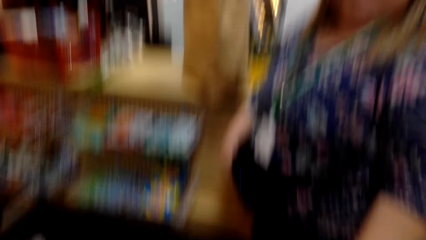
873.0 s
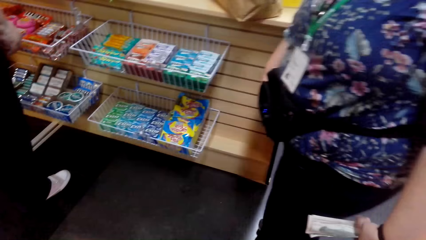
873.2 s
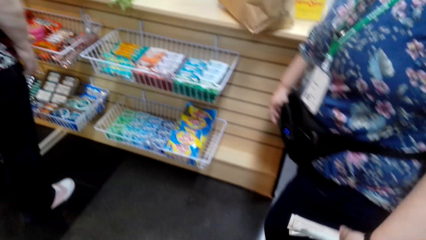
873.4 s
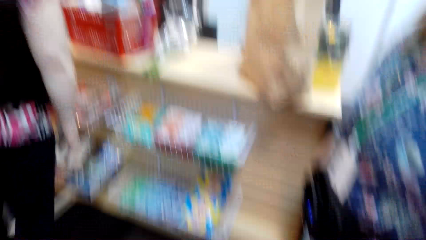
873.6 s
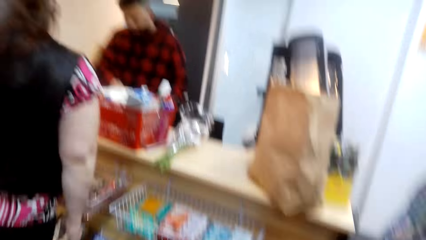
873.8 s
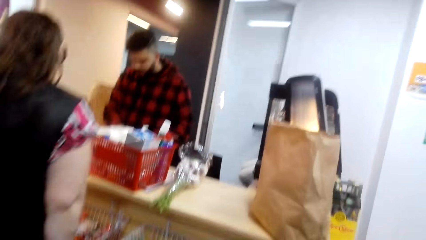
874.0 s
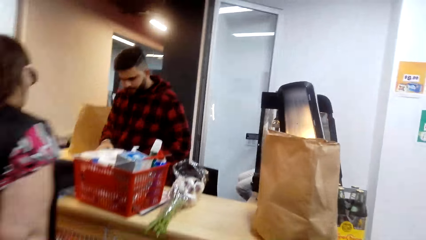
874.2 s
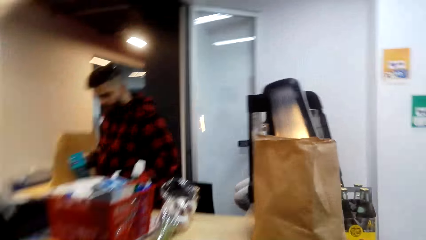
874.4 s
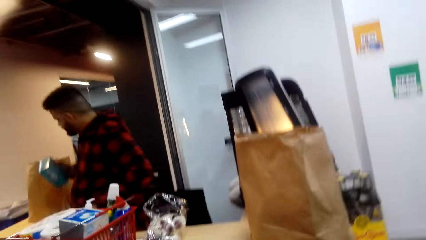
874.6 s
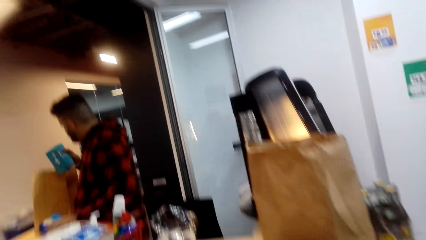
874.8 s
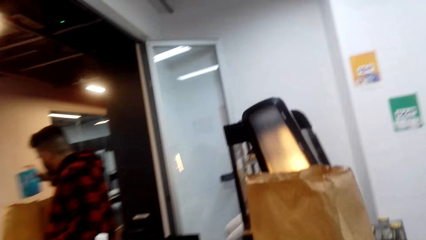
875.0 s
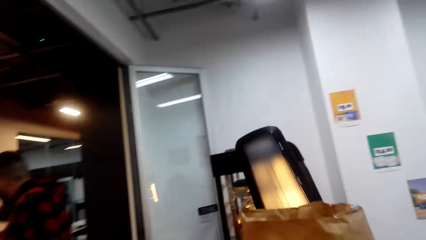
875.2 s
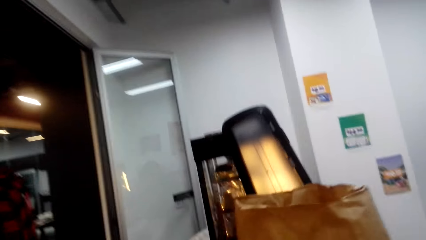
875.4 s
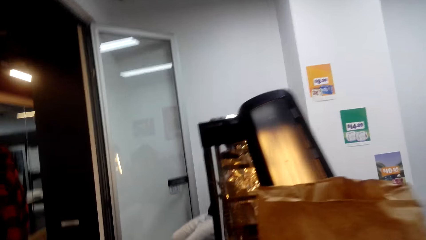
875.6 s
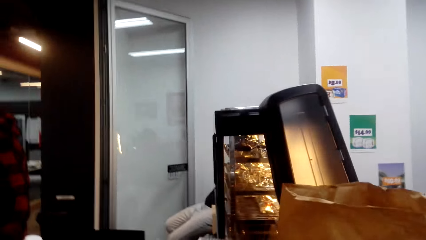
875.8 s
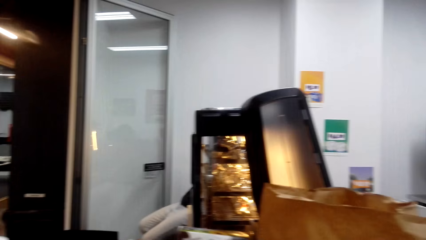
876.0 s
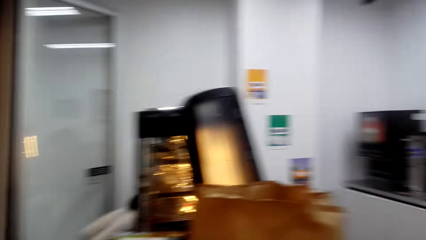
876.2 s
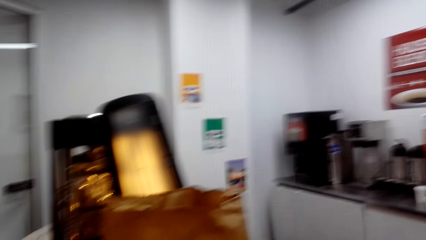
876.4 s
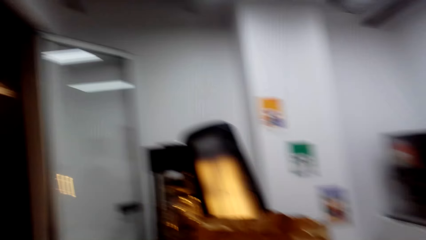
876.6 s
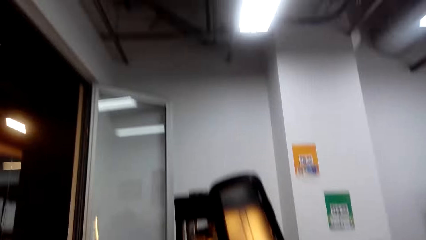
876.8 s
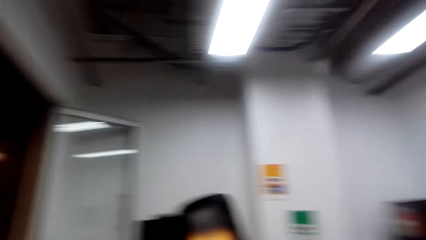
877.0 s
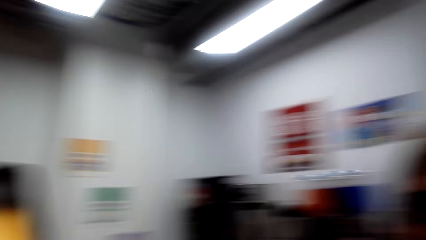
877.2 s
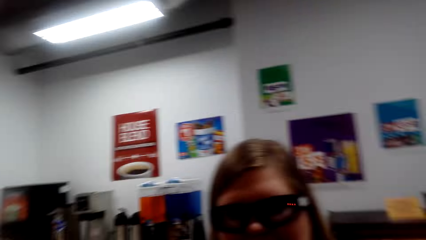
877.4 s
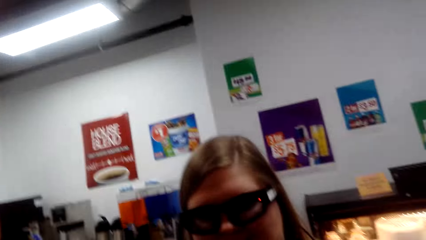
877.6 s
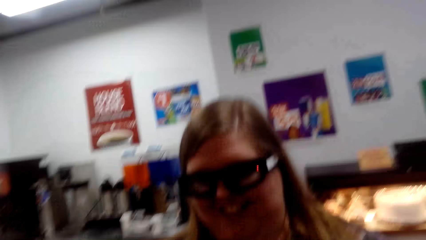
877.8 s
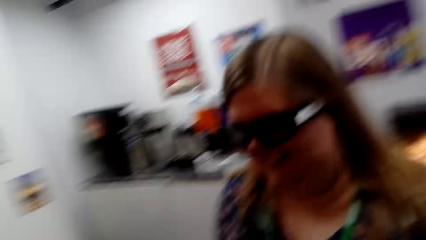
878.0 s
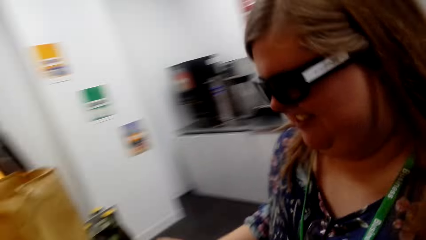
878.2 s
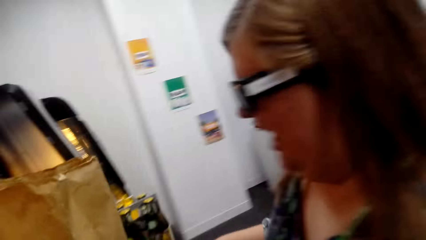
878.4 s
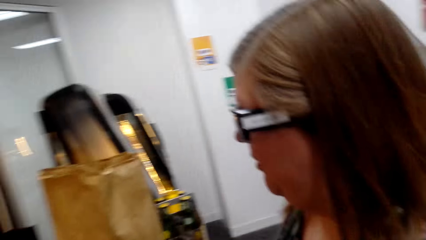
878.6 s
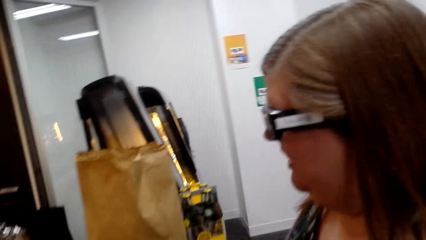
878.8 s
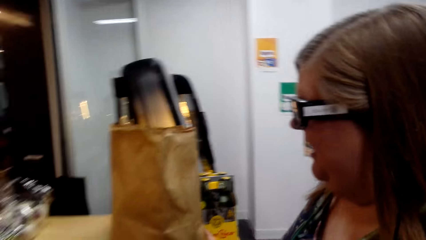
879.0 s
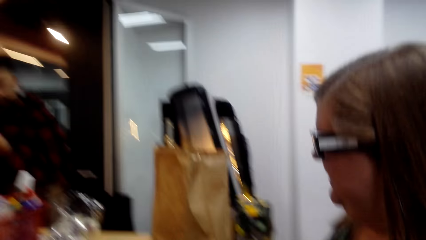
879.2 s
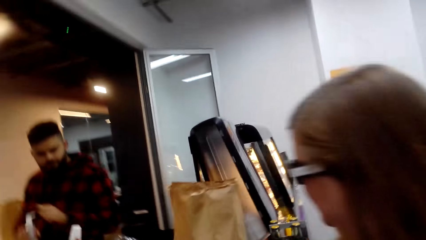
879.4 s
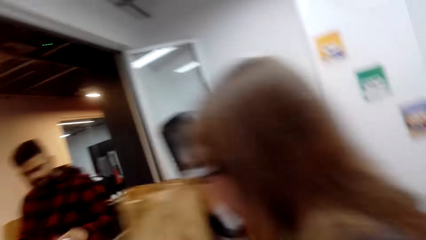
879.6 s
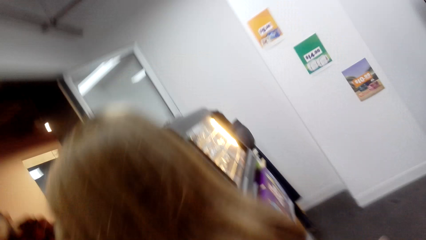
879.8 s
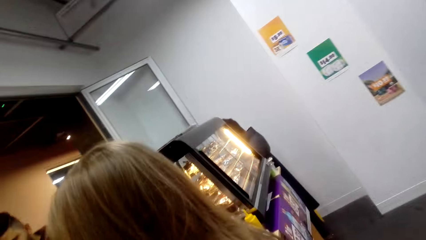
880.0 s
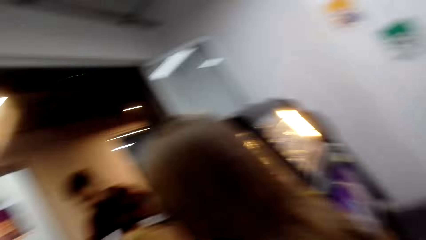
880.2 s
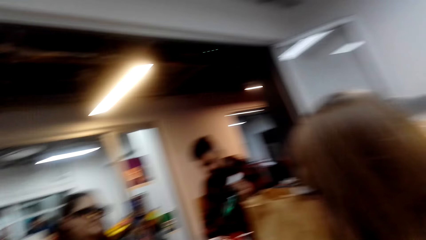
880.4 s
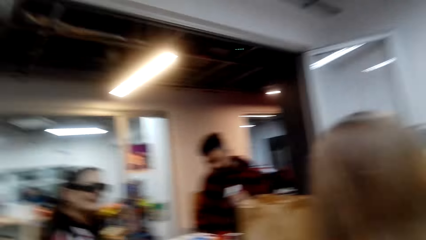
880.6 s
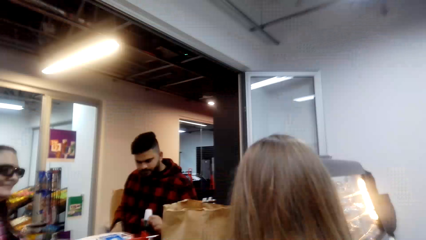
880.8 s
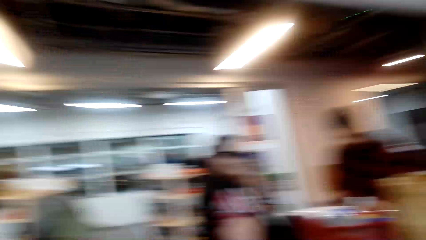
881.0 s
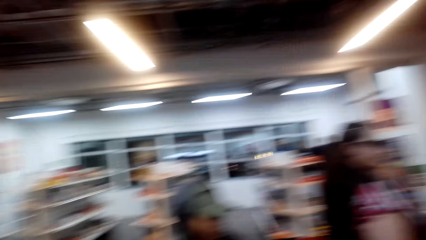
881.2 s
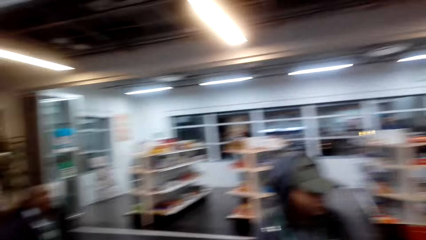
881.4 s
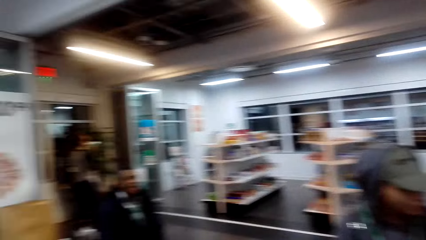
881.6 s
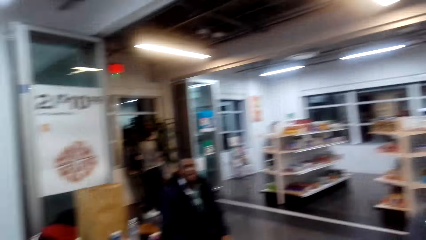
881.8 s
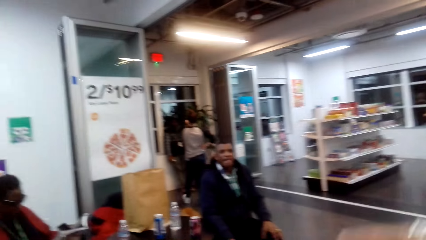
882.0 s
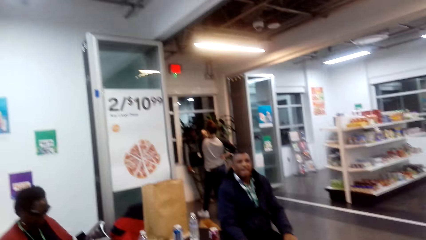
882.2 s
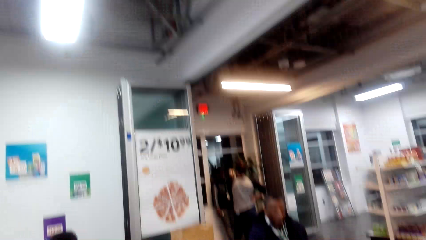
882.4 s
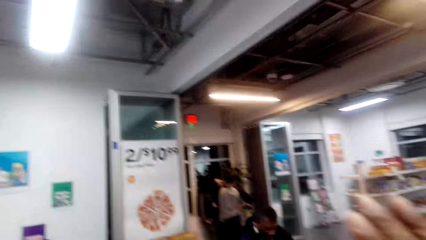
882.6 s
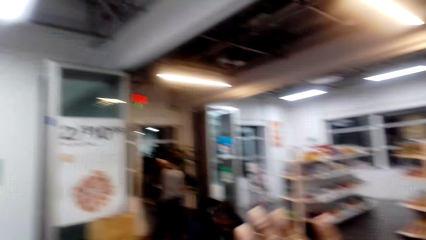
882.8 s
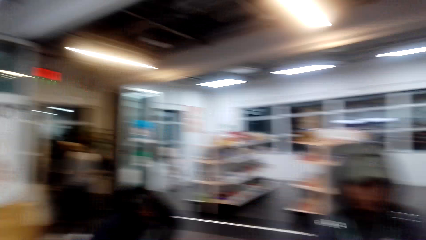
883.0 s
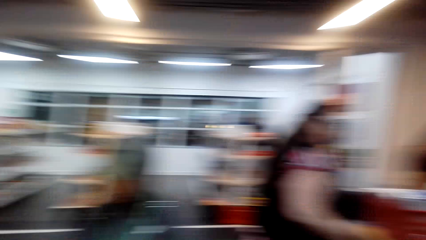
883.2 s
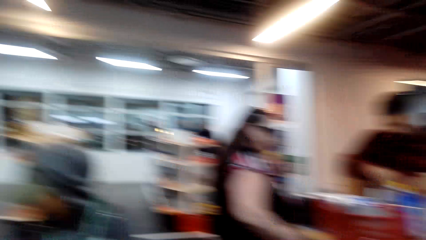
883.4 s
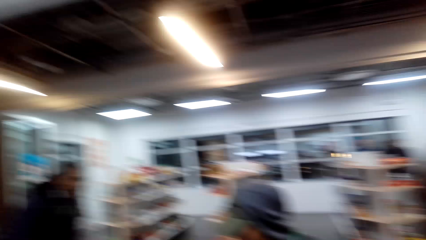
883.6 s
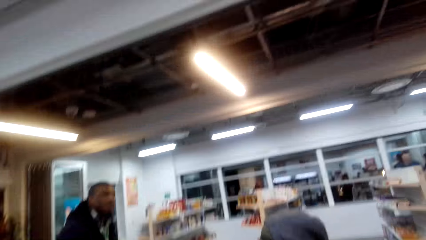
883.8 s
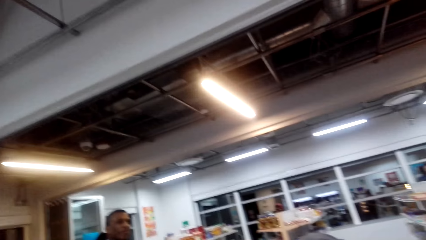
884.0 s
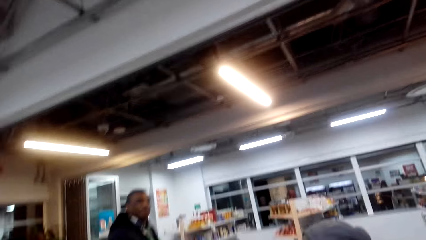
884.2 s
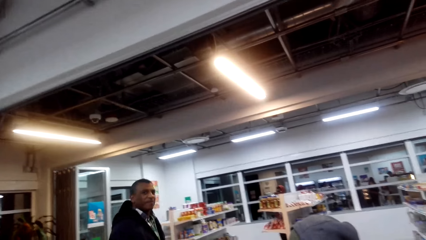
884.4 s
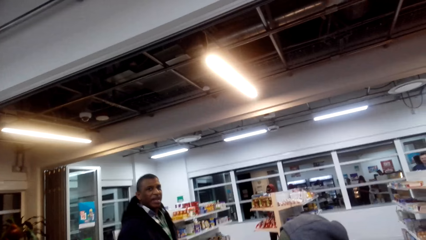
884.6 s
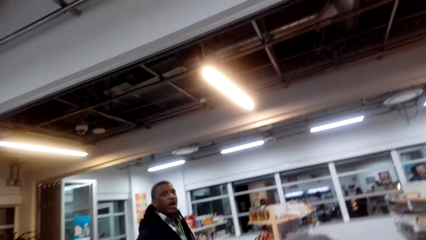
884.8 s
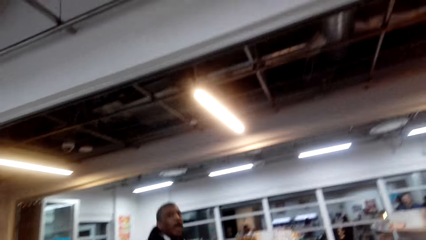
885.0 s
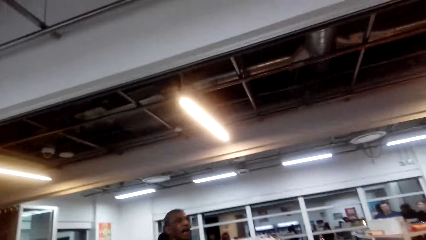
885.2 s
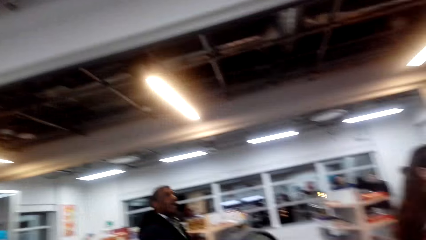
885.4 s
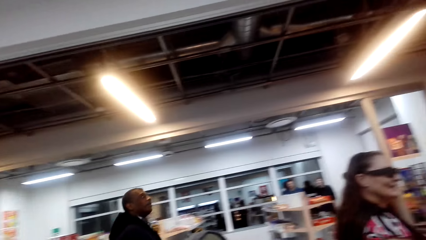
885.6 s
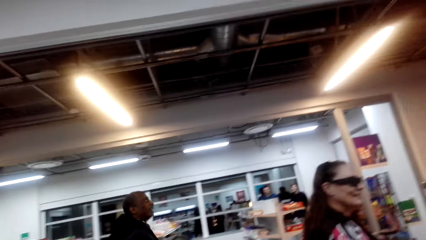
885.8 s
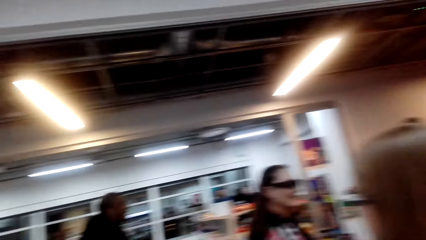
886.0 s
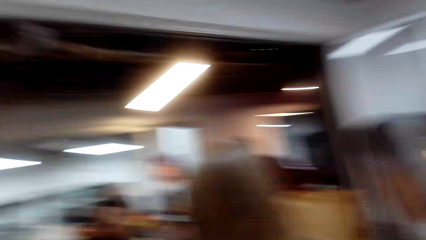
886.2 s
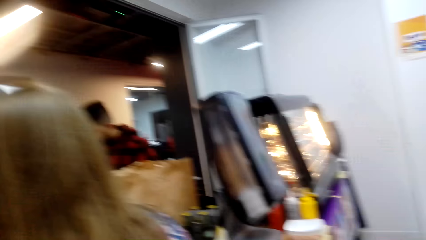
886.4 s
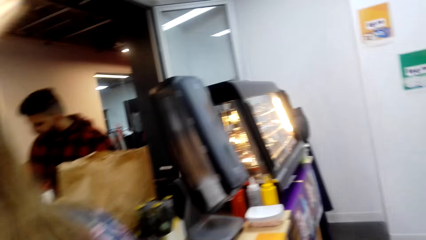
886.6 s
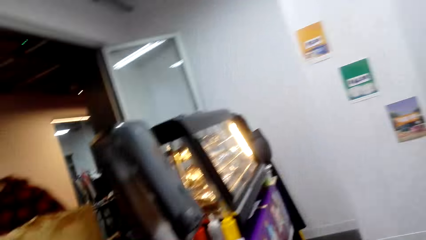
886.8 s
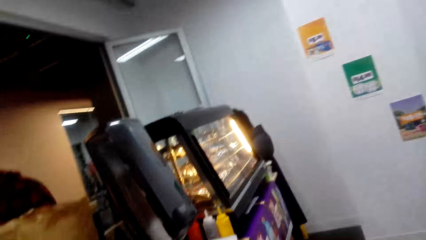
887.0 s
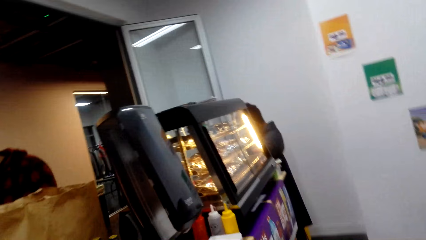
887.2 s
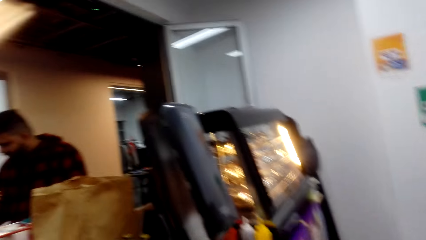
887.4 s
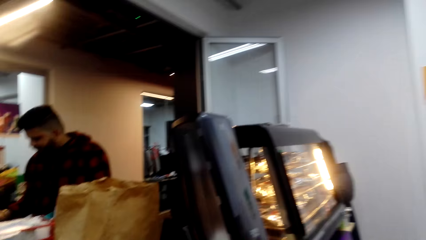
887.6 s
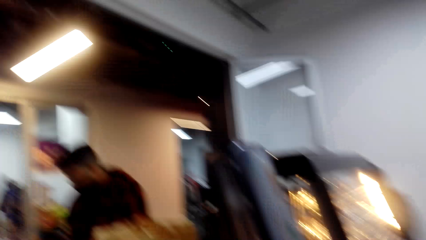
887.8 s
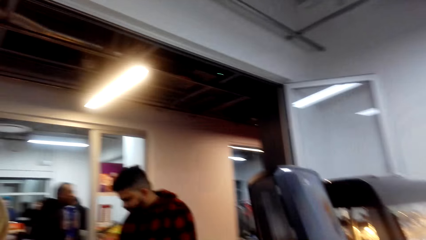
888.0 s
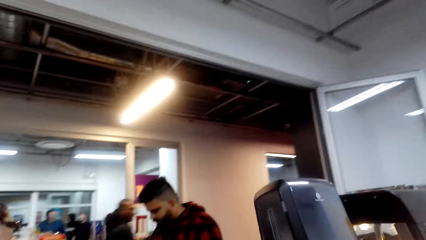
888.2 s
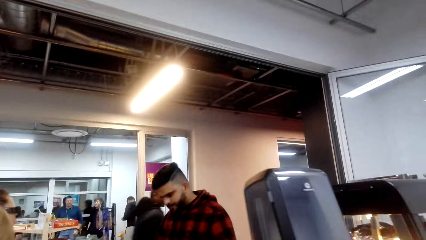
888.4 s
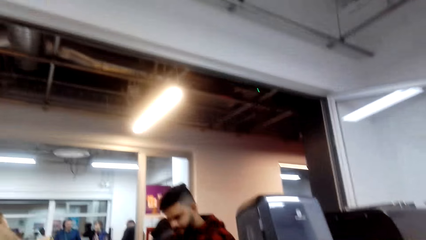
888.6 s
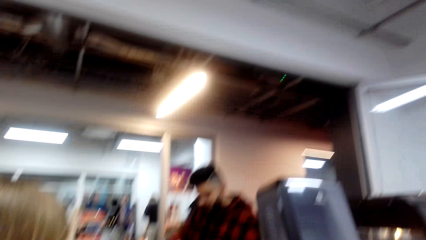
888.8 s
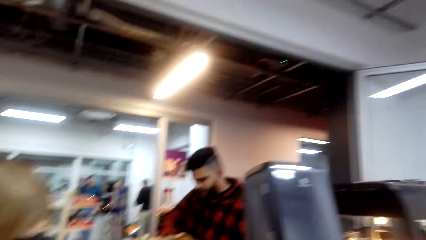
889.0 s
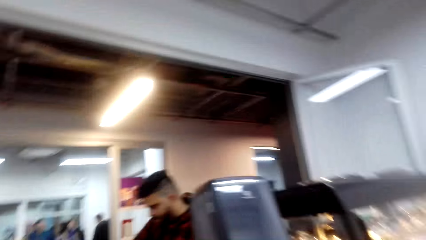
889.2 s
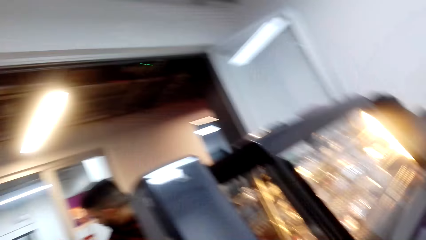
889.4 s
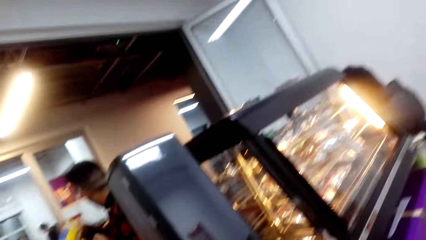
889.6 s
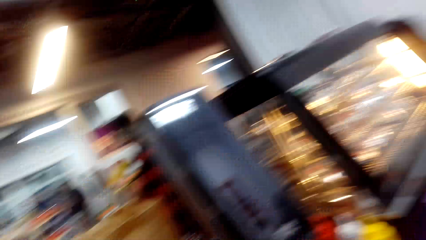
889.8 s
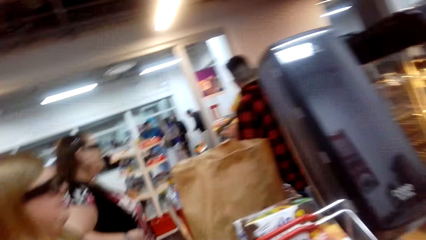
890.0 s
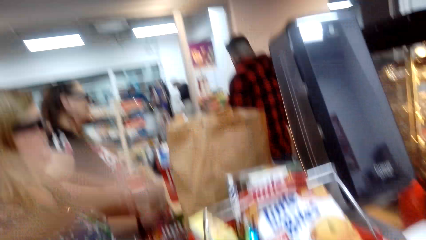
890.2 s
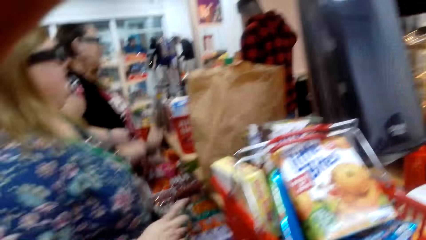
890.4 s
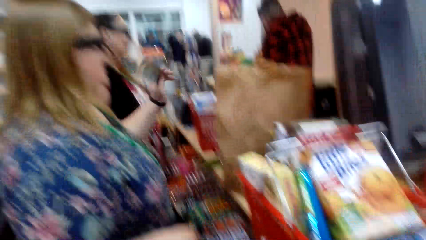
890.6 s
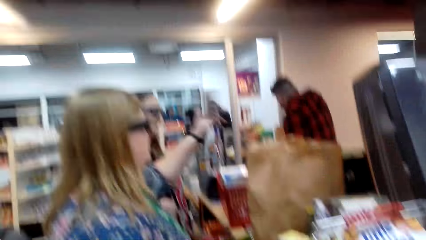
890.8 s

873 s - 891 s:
The camera wearer talks to a person. He looks around. The person talks to the camera wearer. The camera wearer talks to the person. He moves his body. A man walks around. Another person walks away. The camera wearer moves his body.
